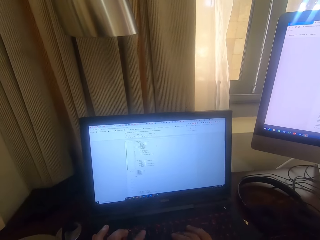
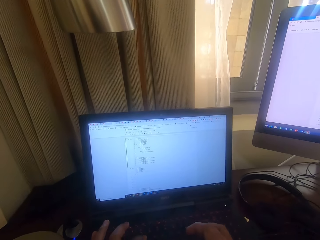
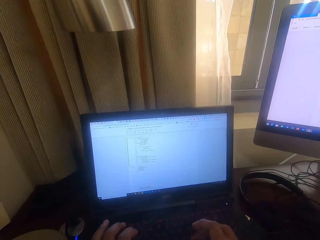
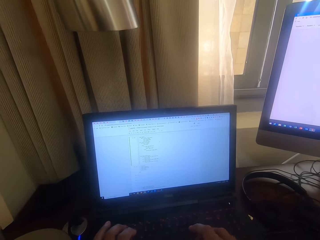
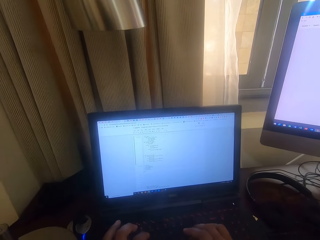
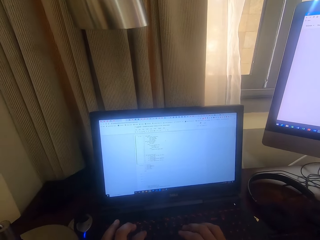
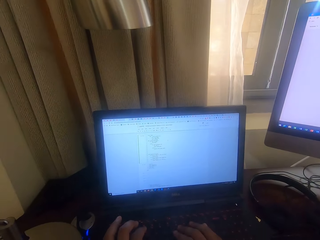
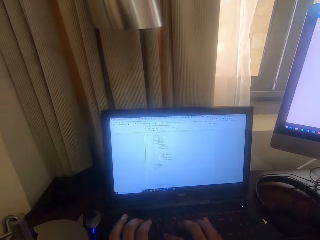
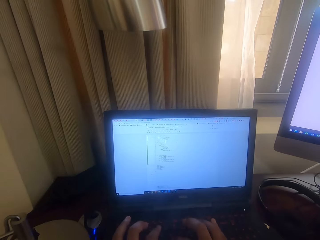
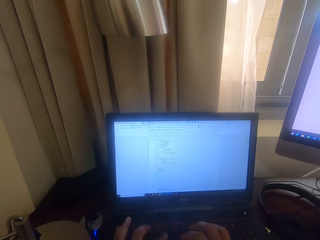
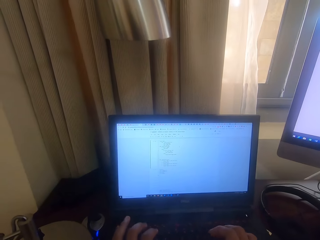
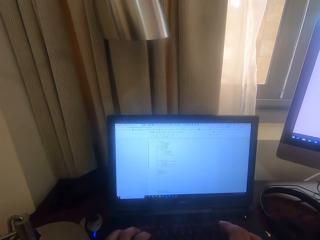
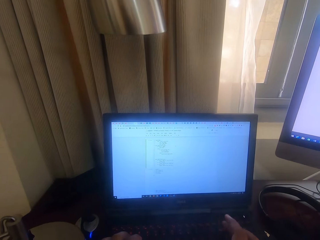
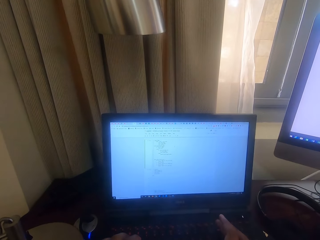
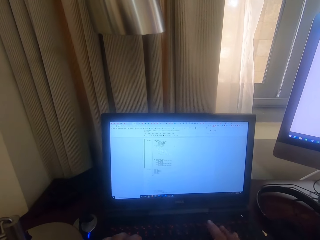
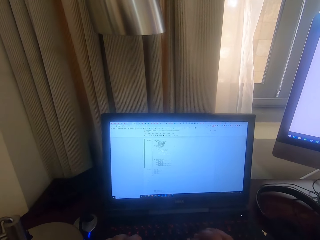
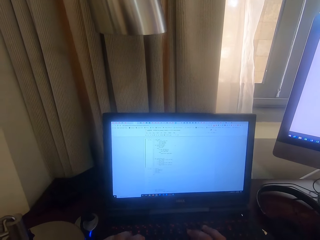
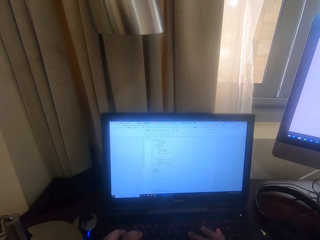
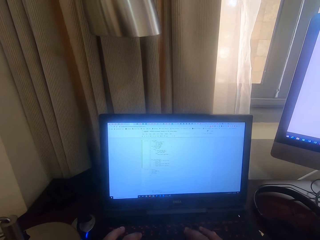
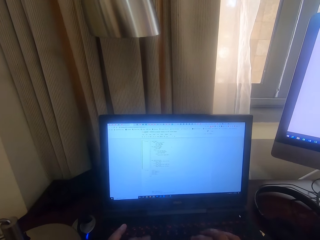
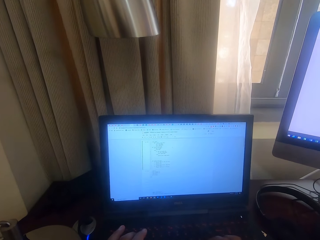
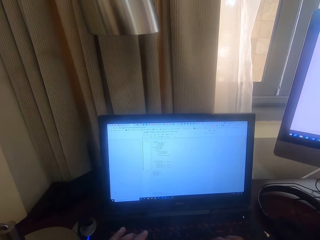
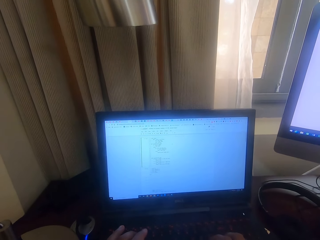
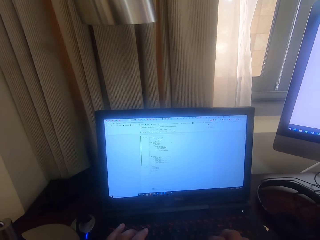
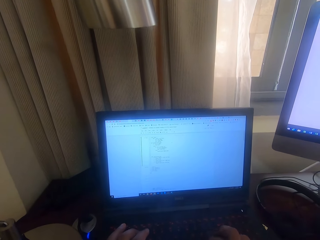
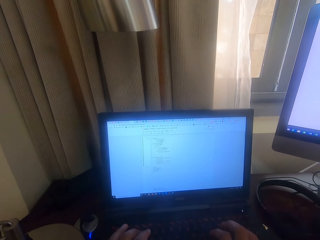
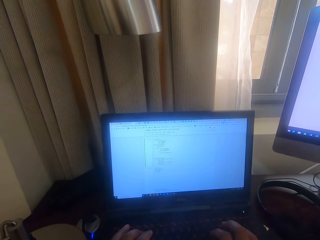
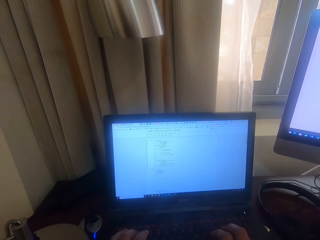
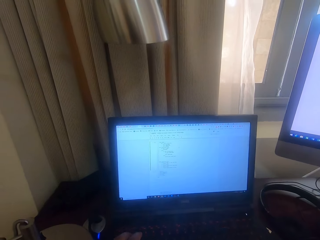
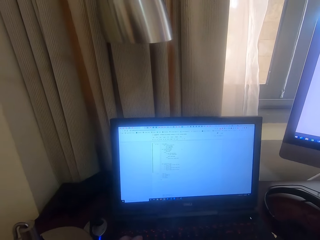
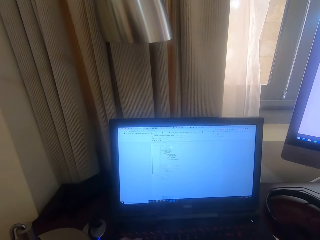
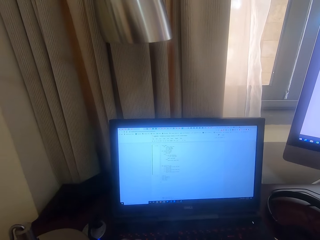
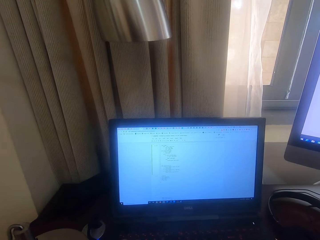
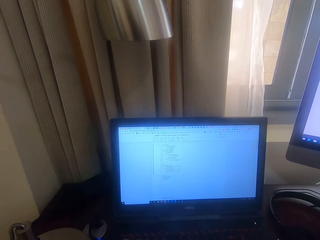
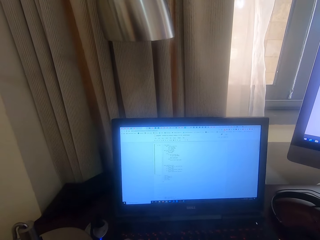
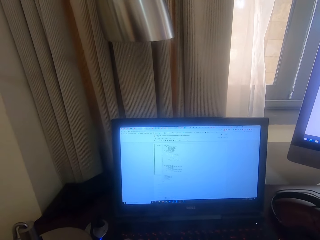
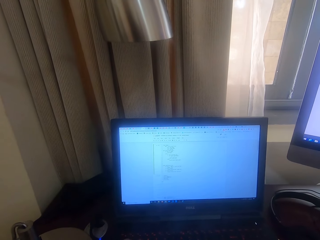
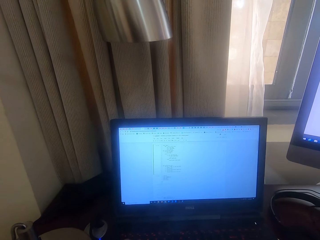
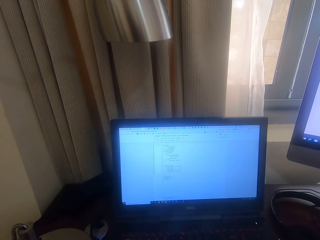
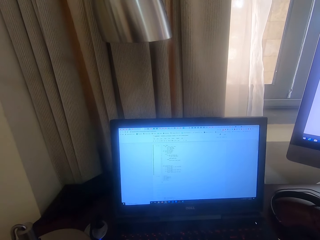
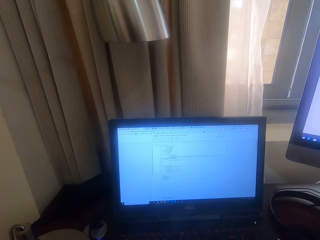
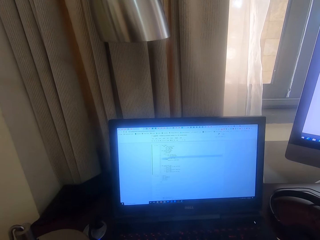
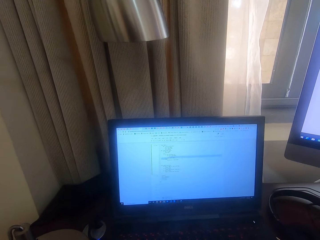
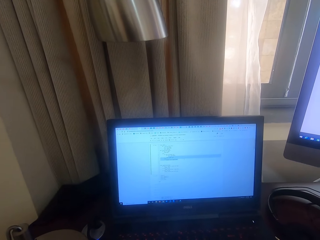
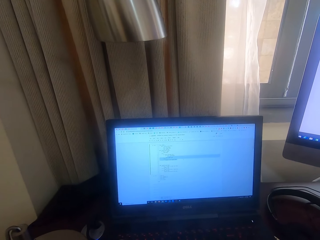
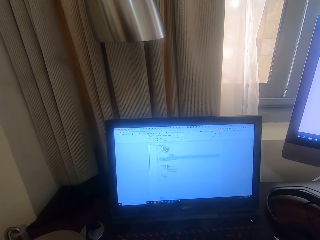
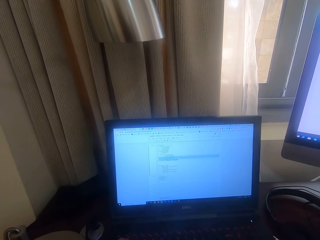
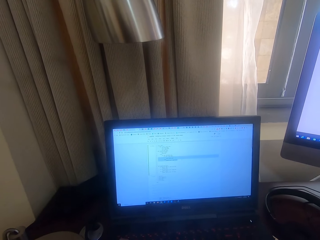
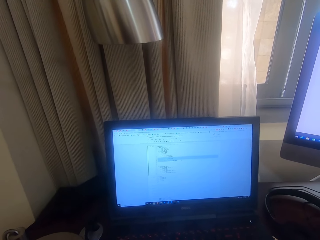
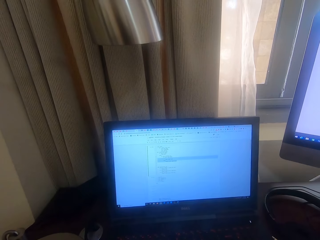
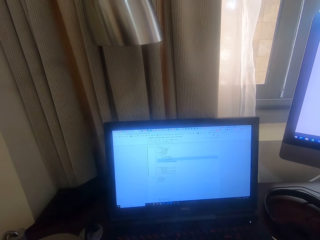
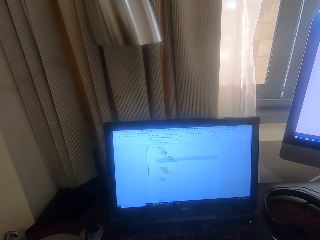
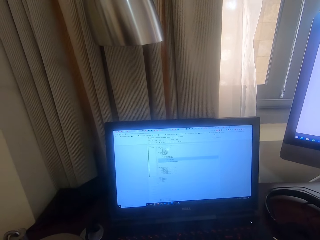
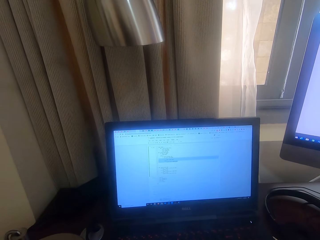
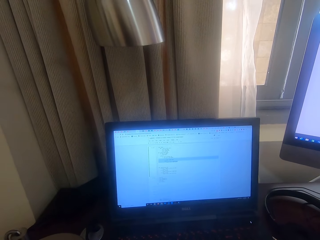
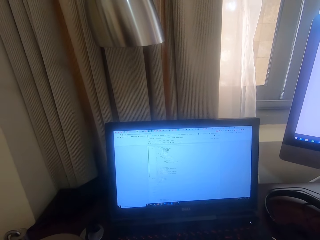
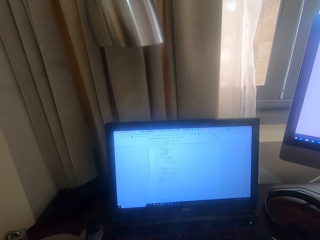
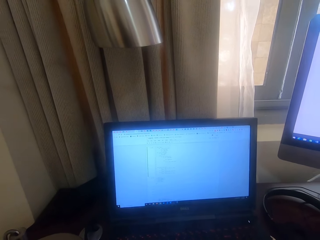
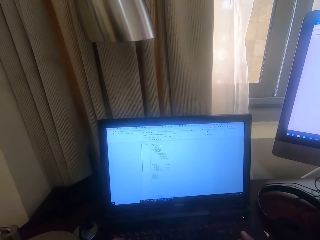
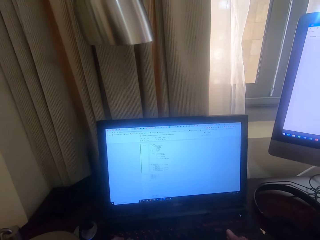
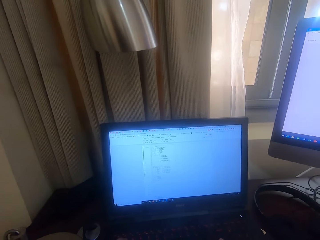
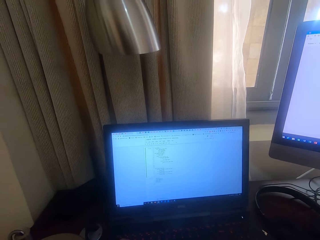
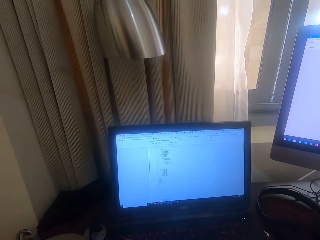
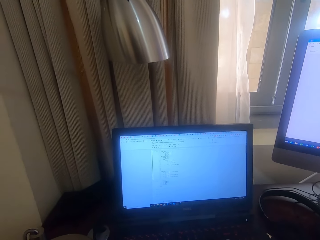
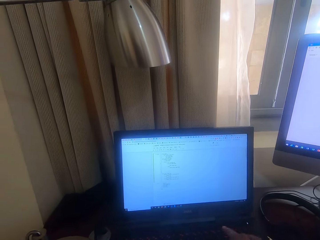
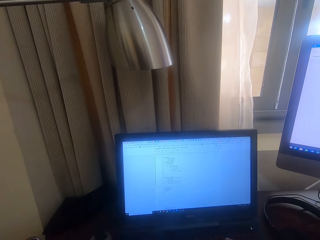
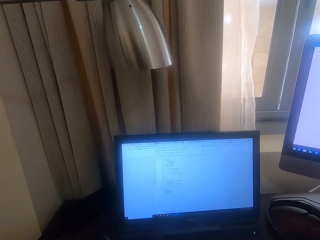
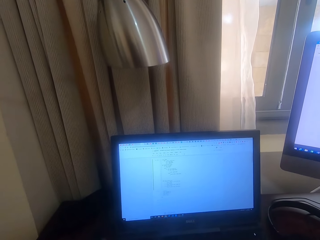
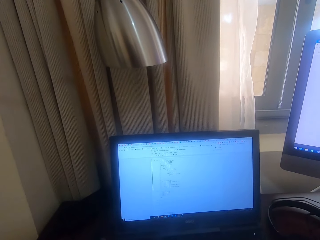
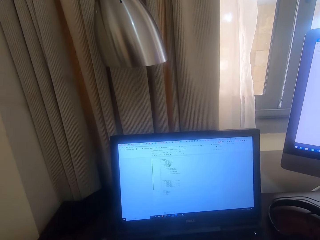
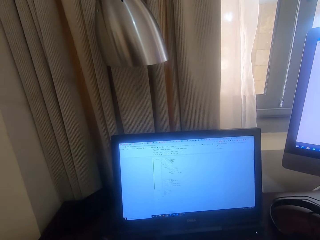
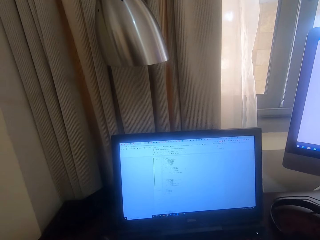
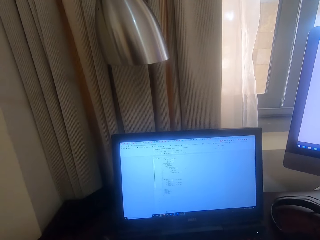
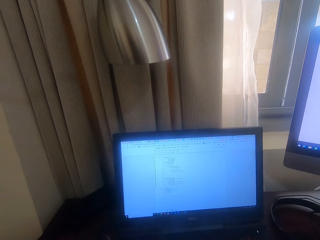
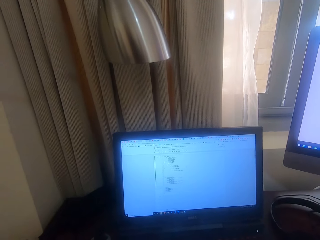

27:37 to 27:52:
The camera wearer moves. They tap the keyboard. They highlight a document. They tap the keyboard.

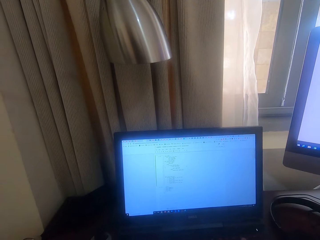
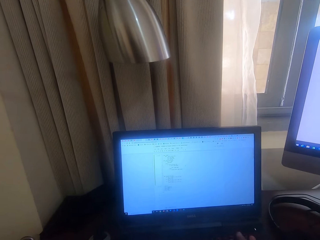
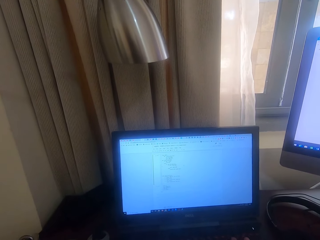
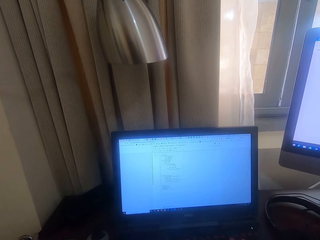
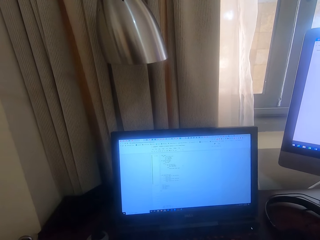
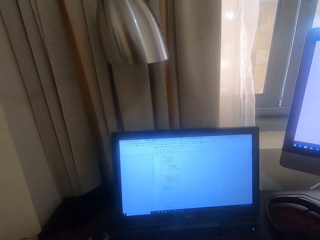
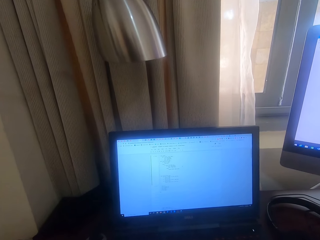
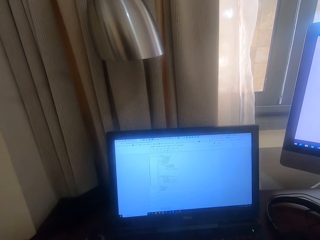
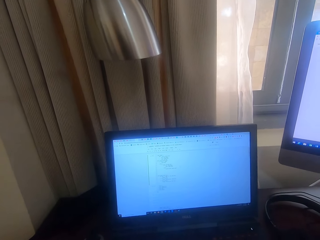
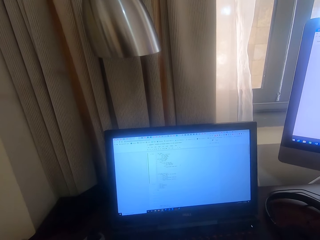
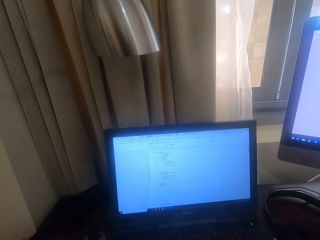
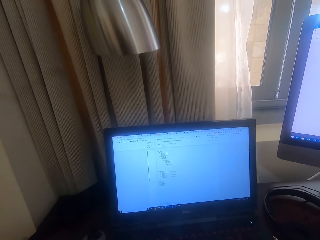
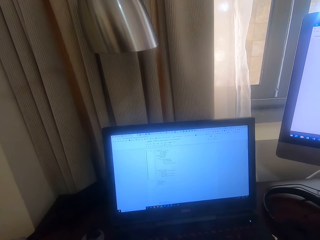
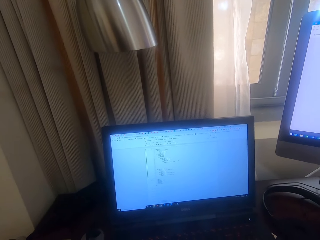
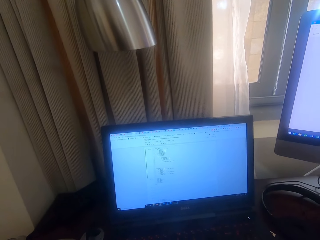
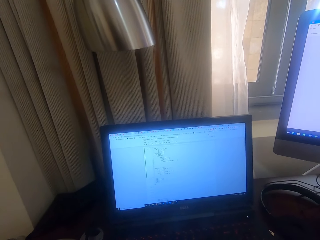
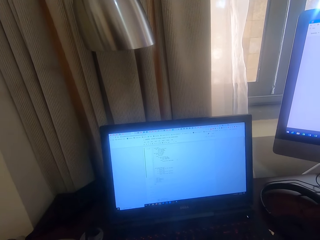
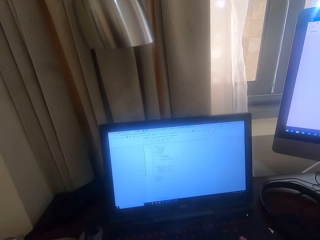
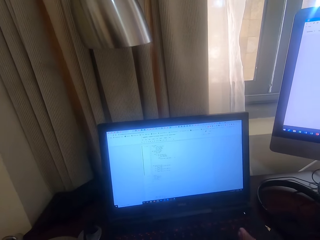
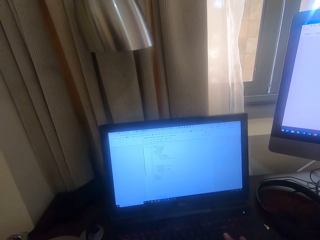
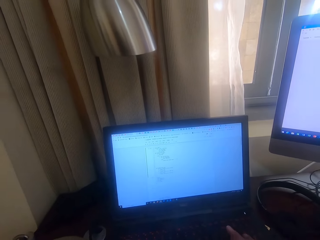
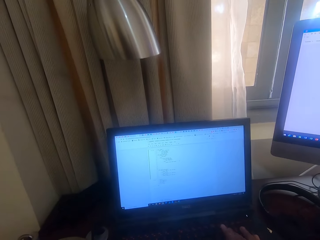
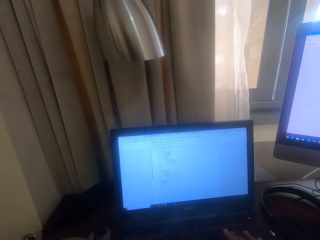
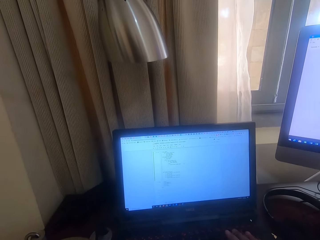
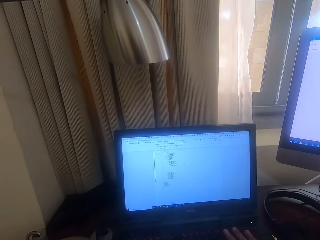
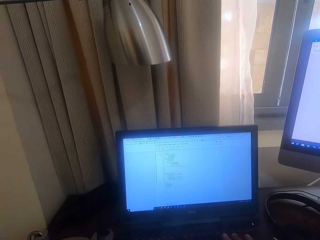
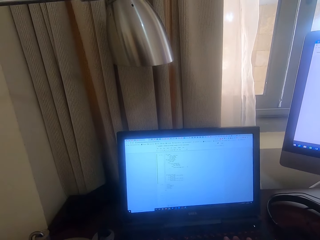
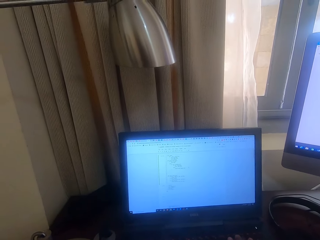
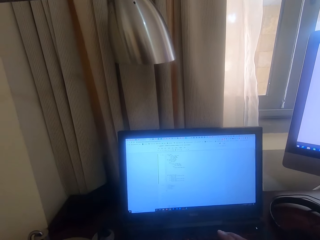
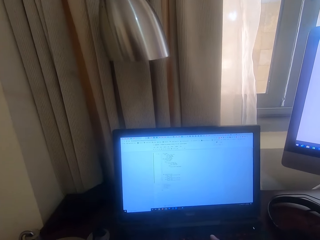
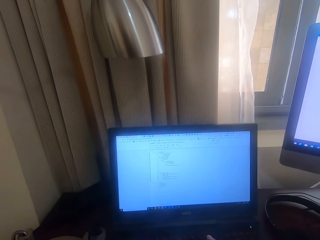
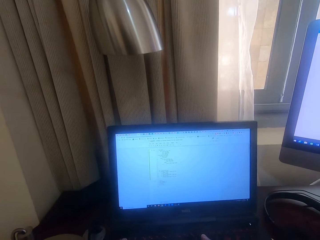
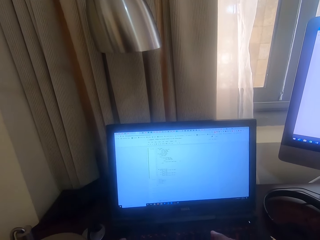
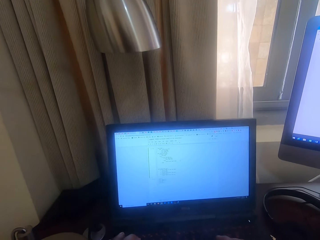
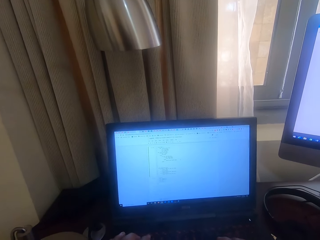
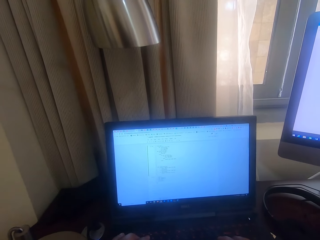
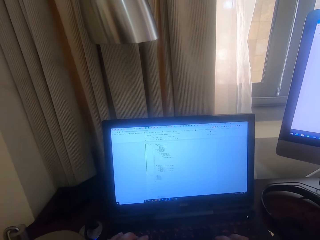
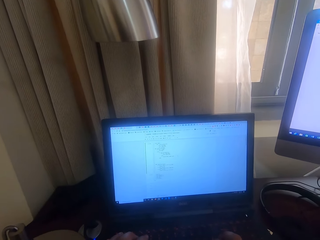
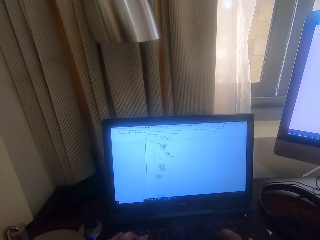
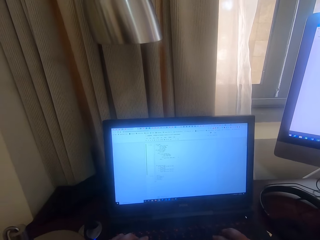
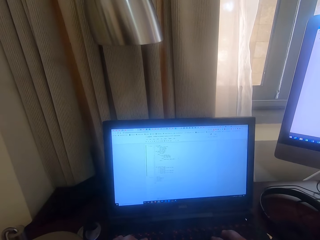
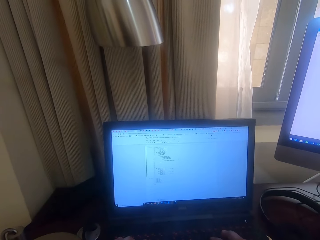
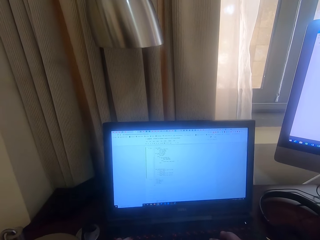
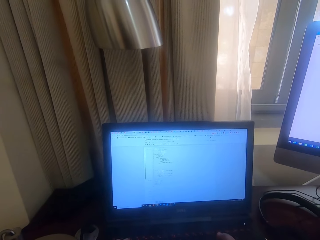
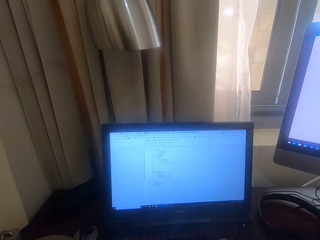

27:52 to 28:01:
The camera wearer taps the keyboard. They tap the keyboard again.
